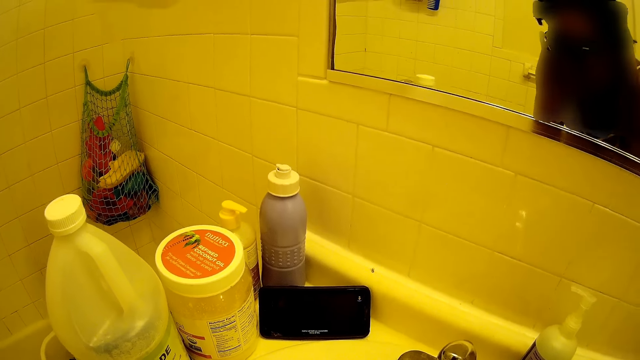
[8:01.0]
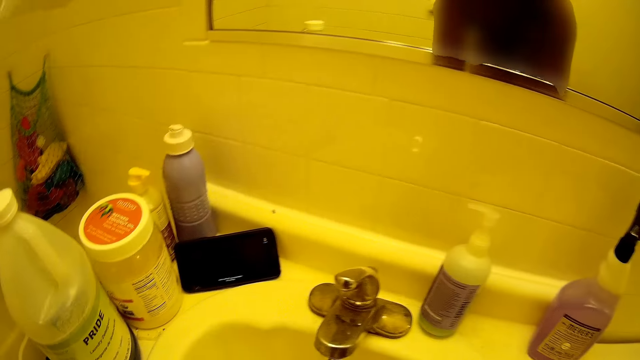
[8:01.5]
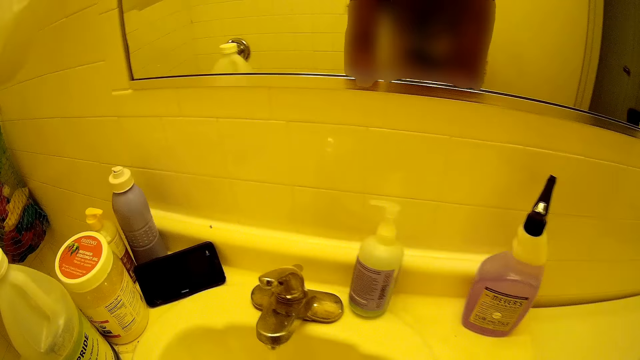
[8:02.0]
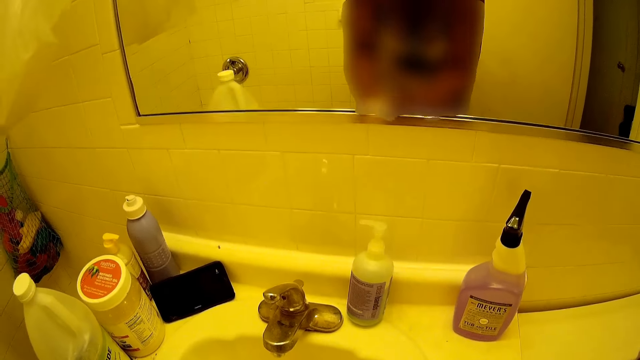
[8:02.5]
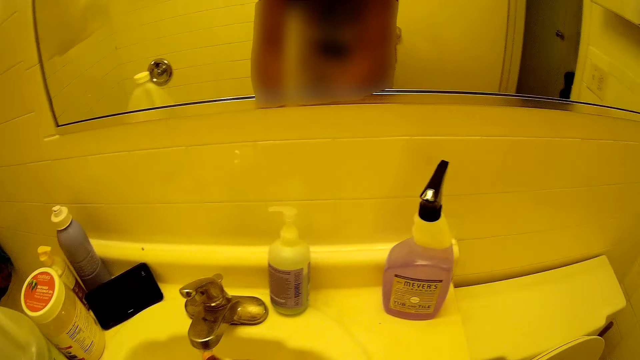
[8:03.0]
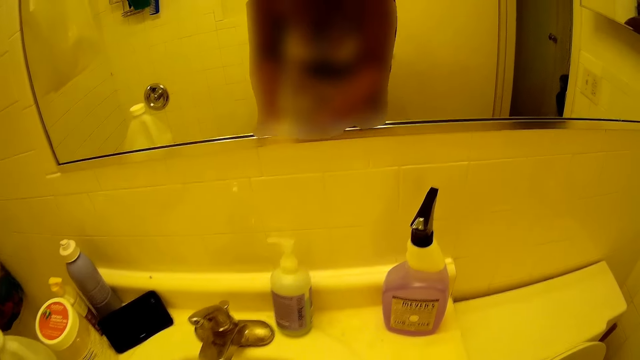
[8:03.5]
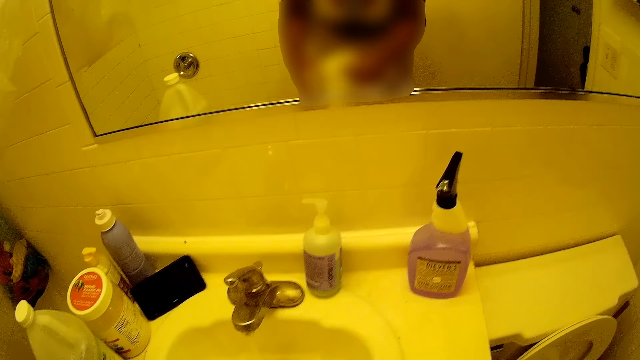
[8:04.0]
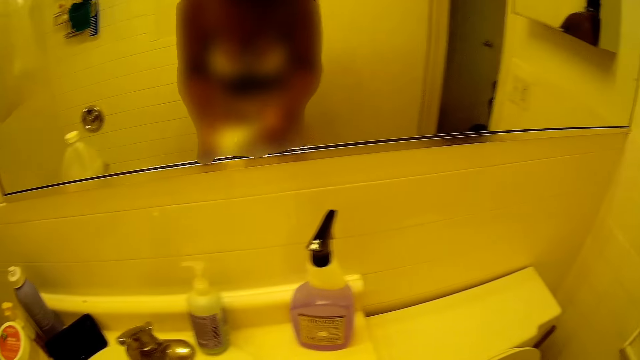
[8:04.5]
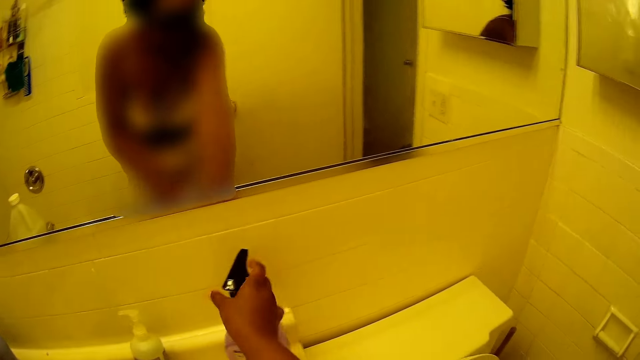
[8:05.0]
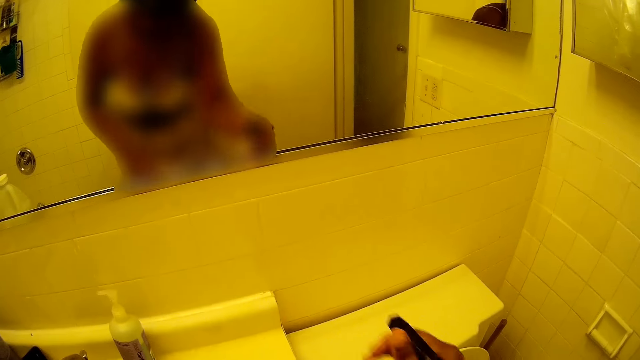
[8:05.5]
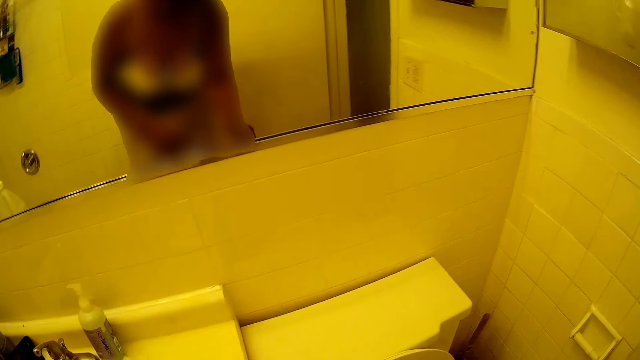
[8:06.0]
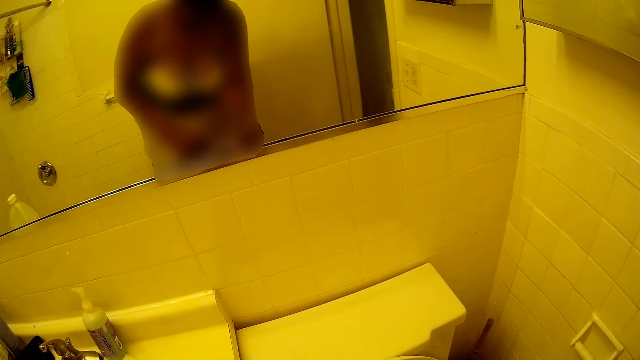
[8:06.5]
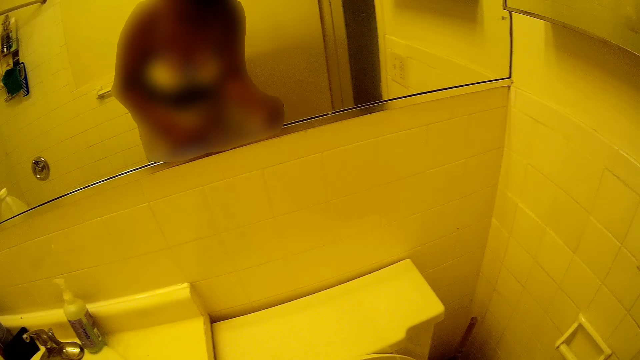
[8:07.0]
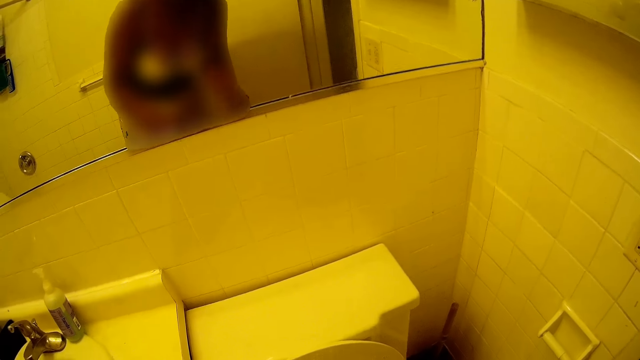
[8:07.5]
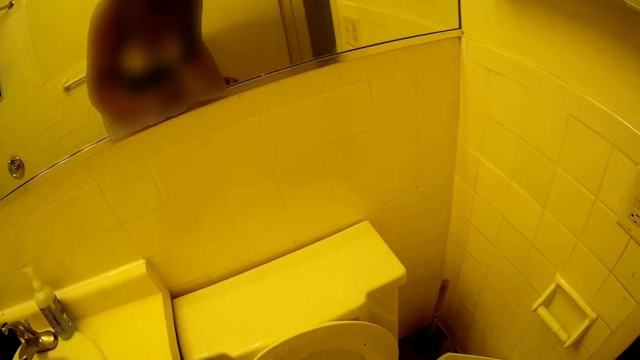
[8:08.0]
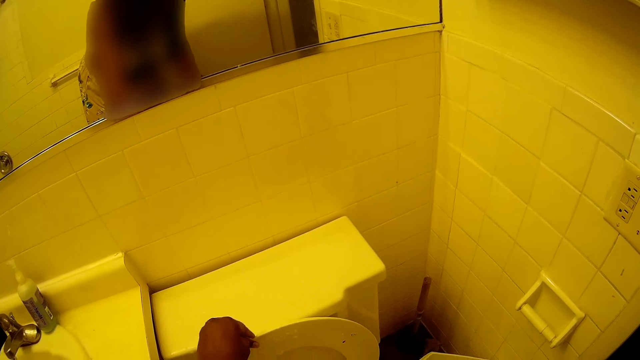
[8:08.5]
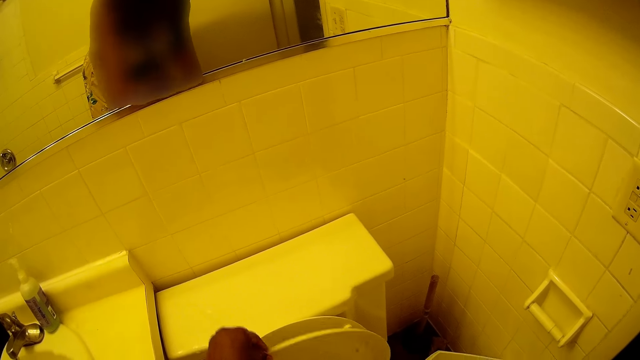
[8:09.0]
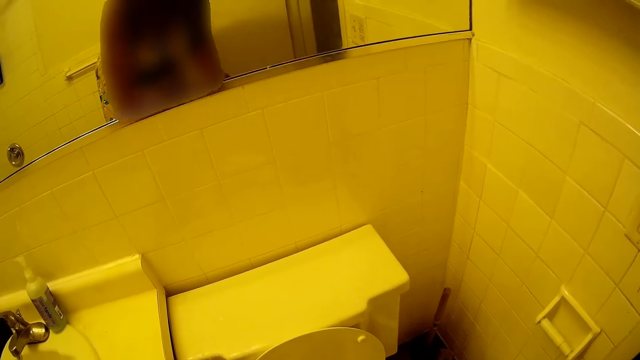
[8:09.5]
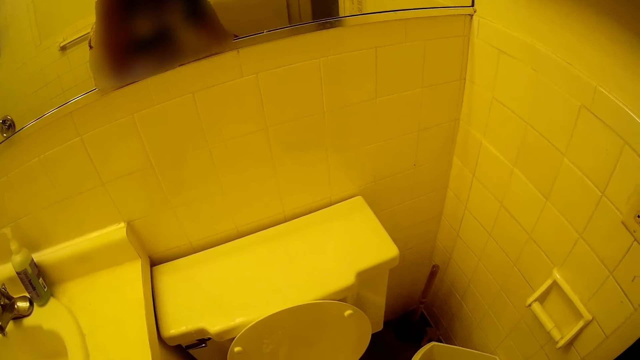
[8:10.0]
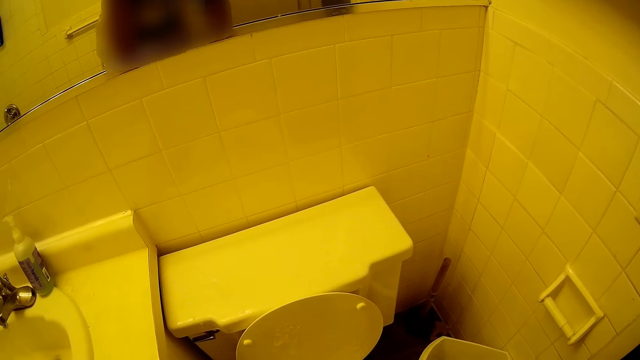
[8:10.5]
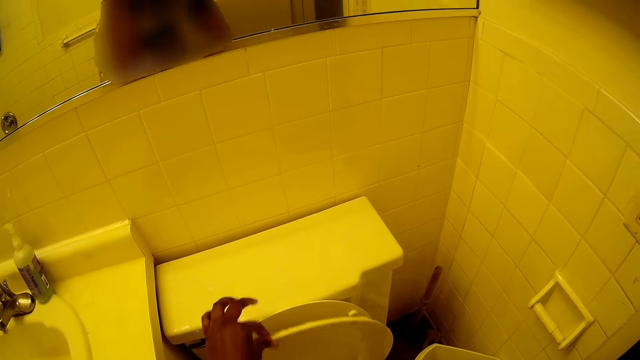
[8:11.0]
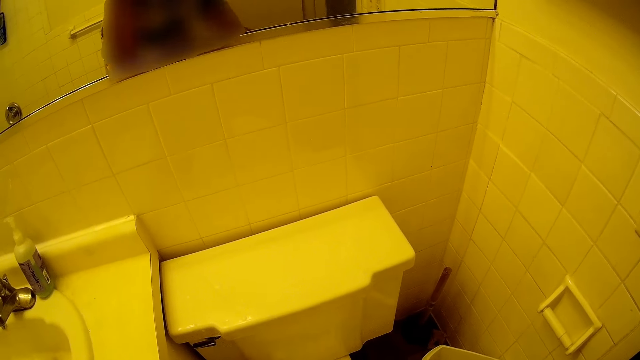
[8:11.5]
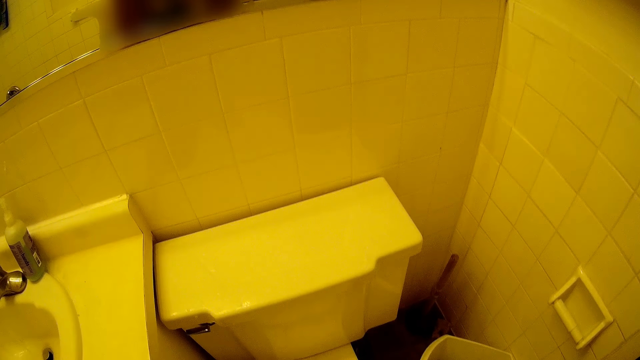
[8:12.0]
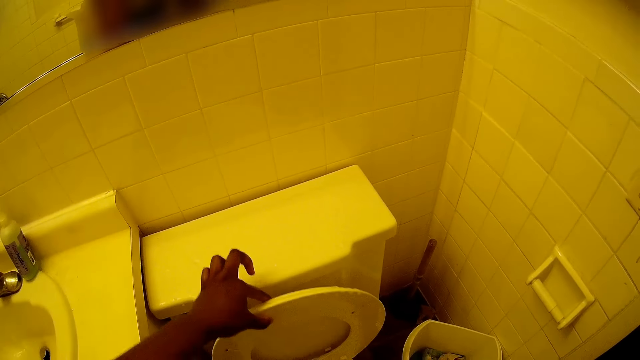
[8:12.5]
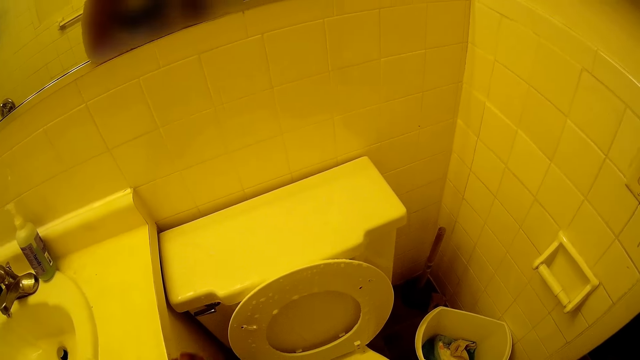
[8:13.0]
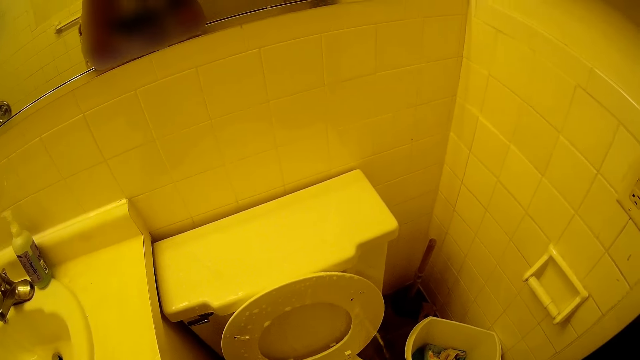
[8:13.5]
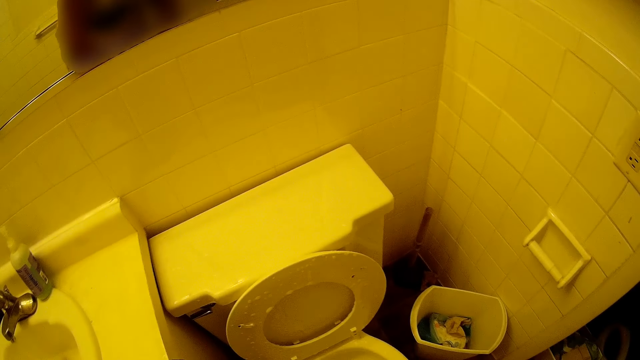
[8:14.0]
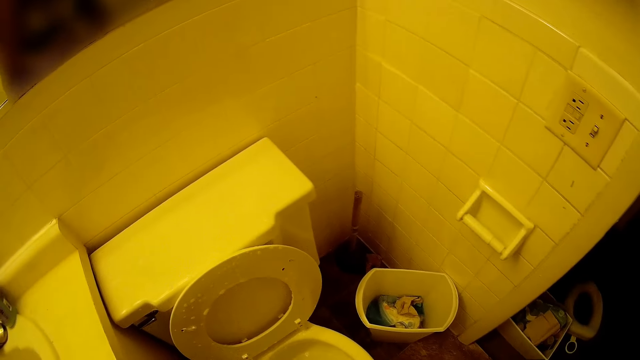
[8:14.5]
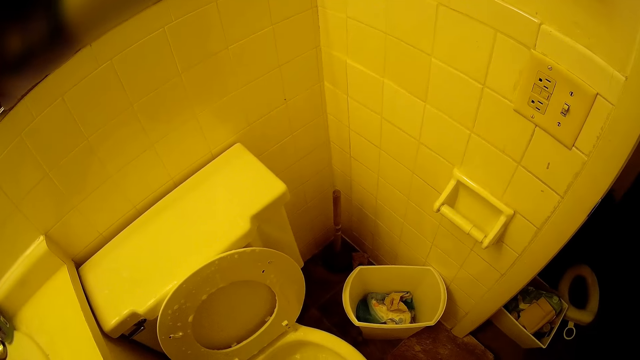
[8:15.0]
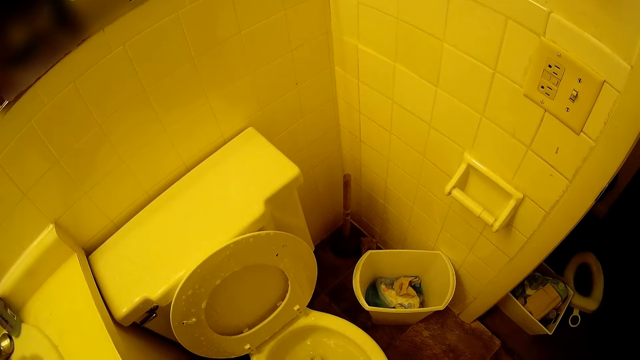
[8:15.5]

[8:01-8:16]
The camera wearer rinses the white cloth in the basin with both hands. She looks at the phone on the sink. She grabs the plastic bottle from the toilet head with her right hand. She sprays bathroom soap on the toilet with the plastic bottle in her right hand. She moves the toilet seat cover with her left hand. She closes the toilet bowl with the lid. She opens the bowl lid with the left hand.

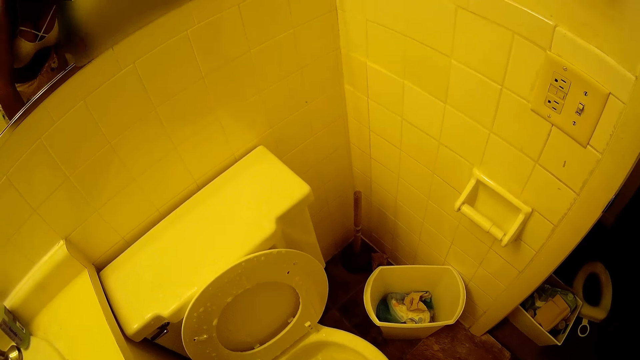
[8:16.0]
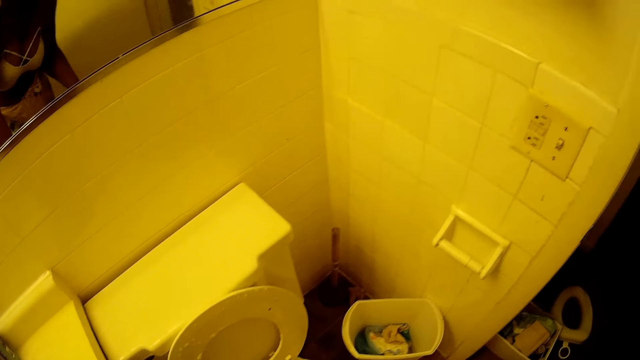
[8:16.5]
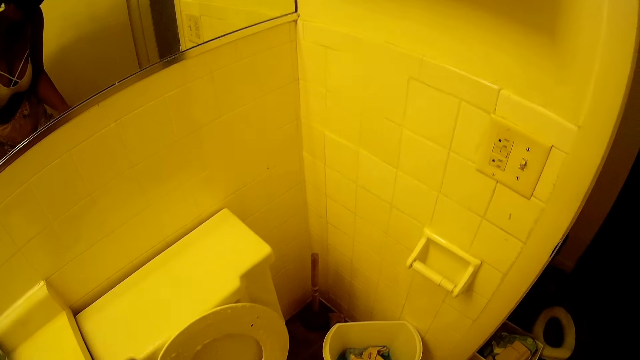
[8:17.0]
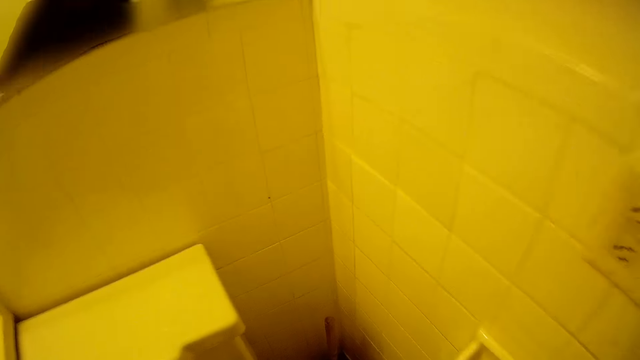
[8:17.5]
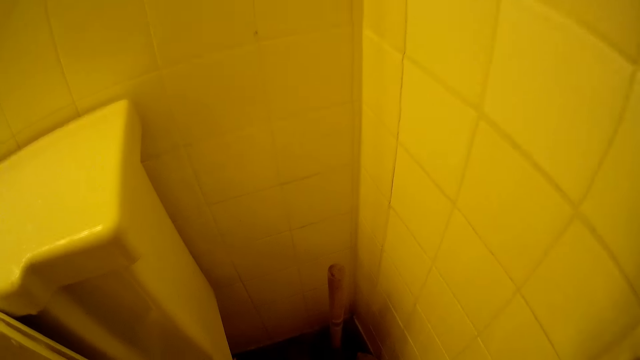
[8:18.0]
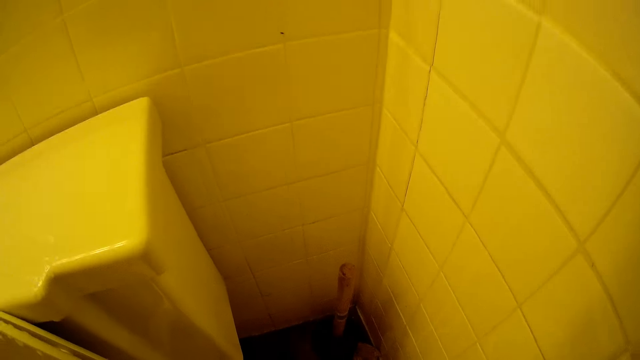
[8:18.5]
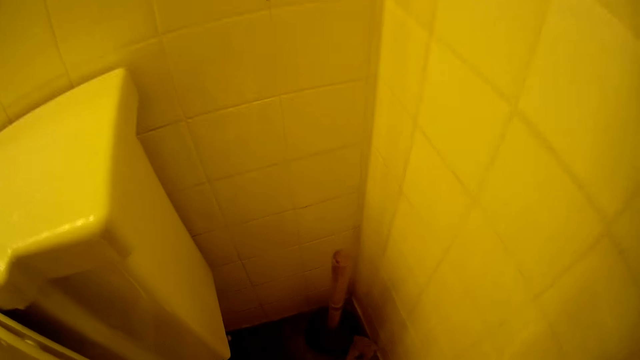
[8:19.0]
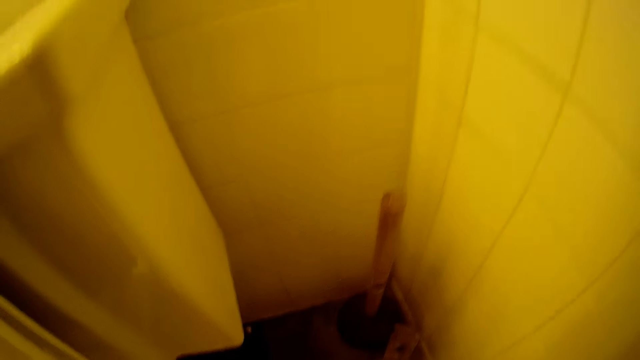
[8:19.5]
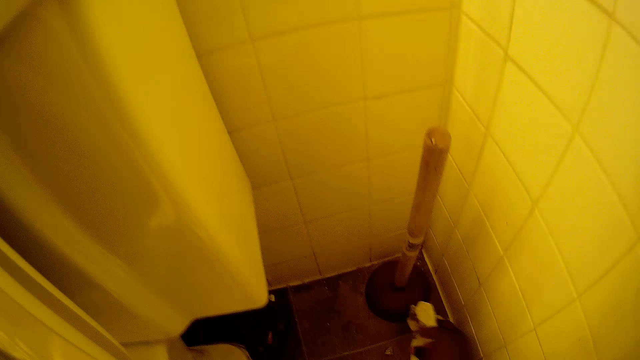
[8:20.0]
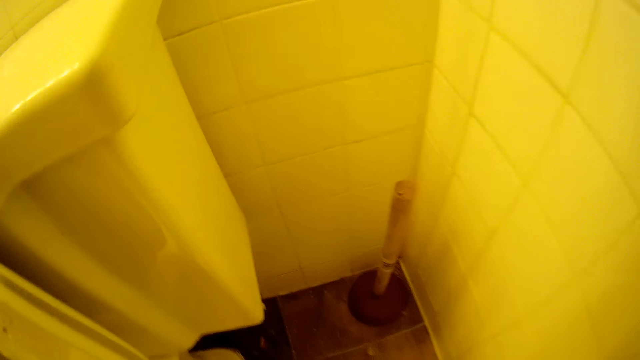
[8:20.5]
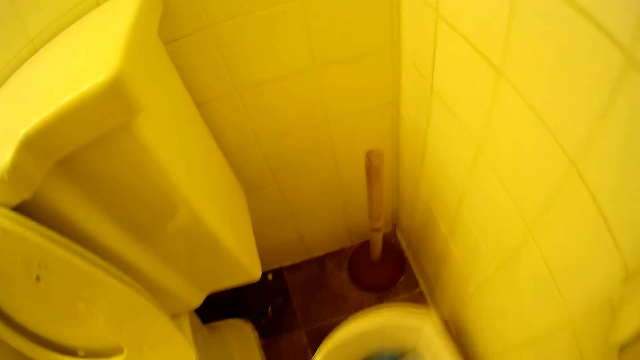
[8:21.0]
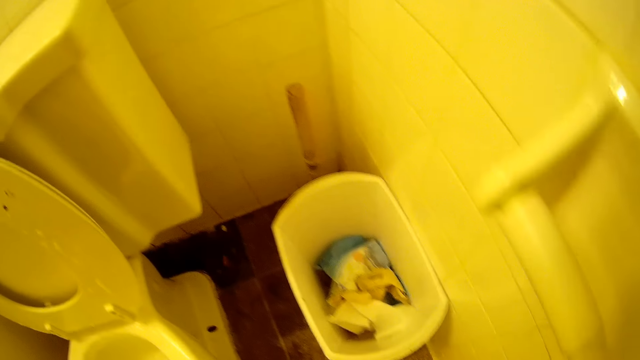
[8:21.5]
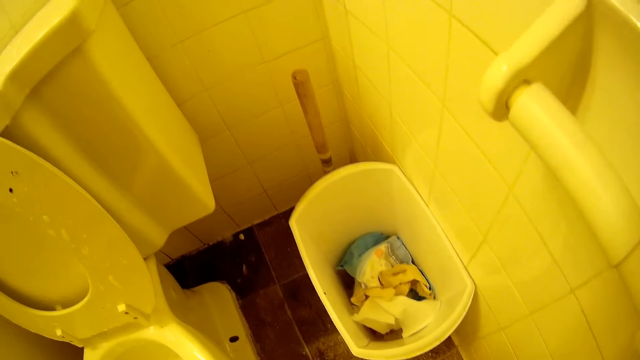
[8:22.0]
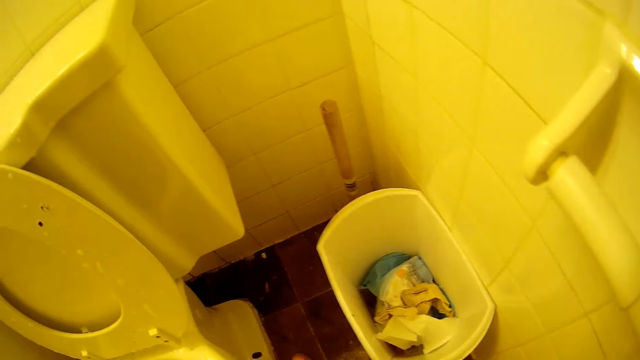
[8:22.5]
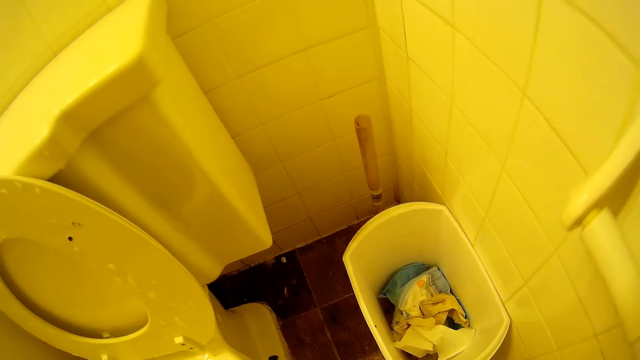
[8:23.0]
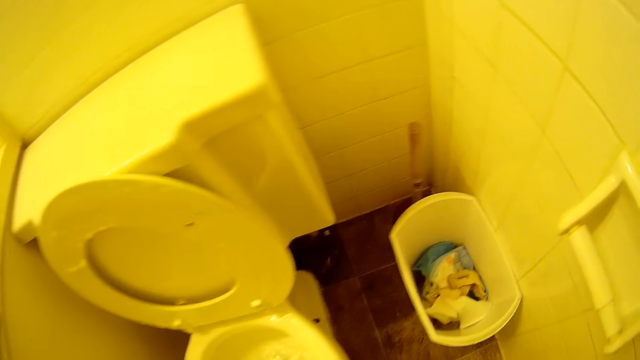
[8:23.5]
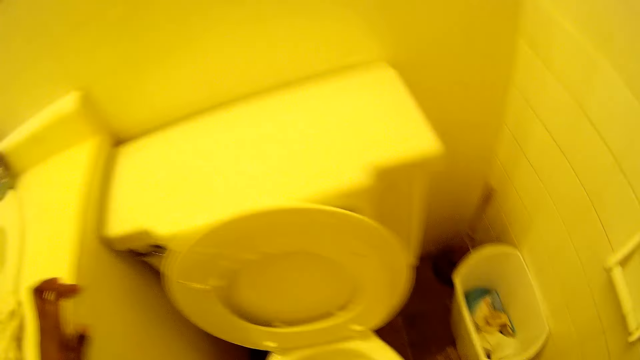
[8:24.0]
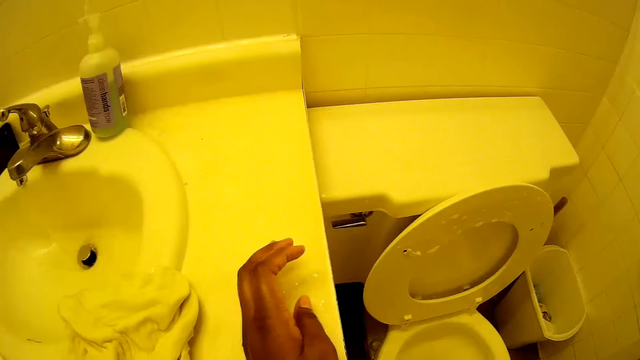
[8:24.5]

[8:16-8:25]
The camera wearer sprays inside the toilet bowl. She looks at the flush tank. She picks up debris from the floor with her right hand. She kicks the white bowl on the floor with her right leg. She throws the waste in the dustbin. She looks at the dustbin. She sprays bathroom soap on the toilet with the plastic bottle in her right hand.
